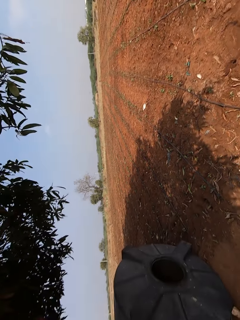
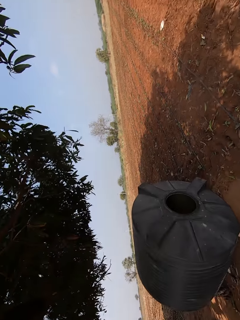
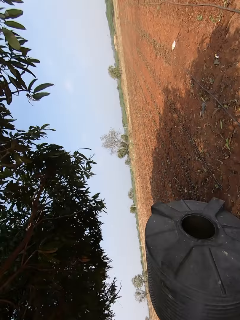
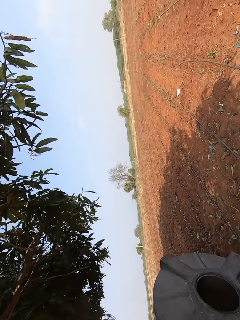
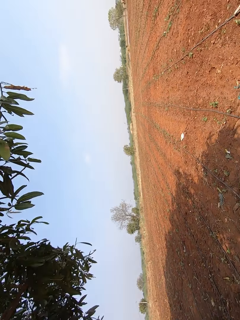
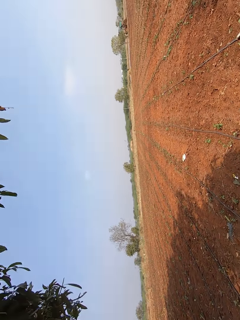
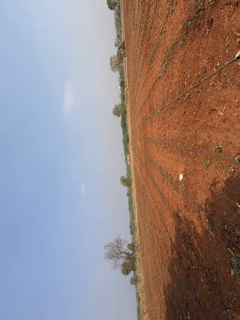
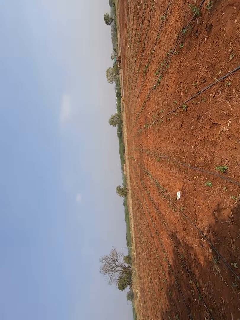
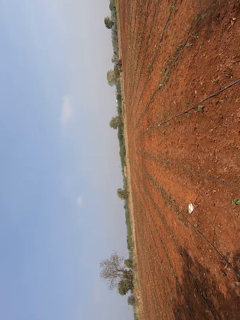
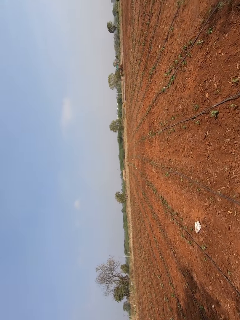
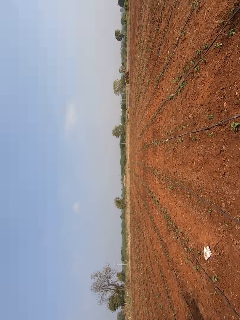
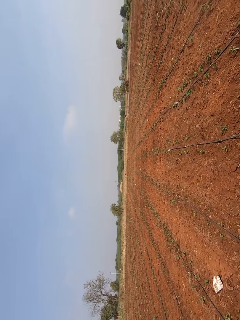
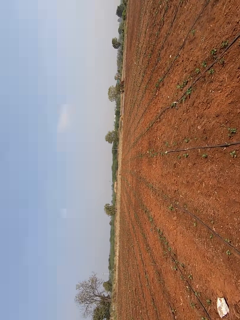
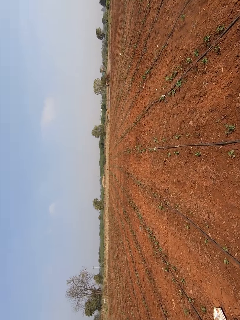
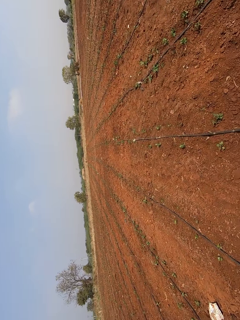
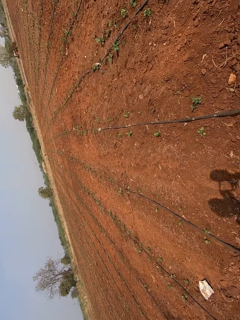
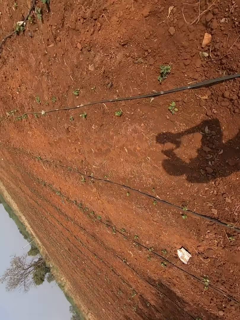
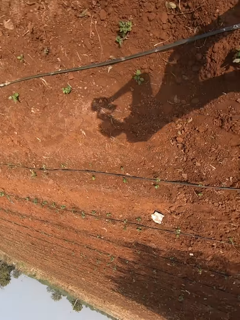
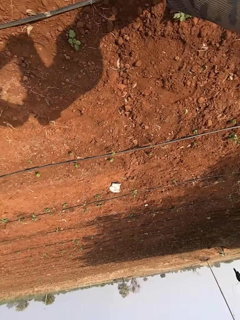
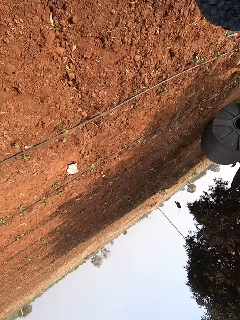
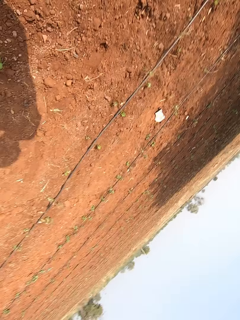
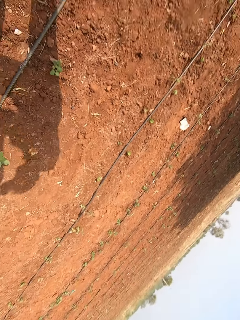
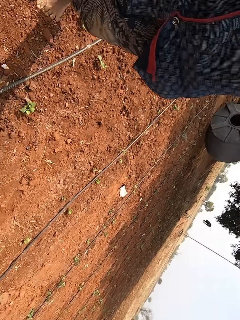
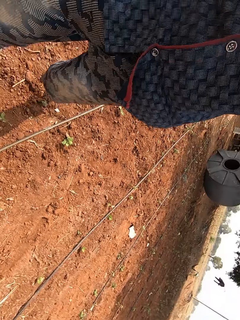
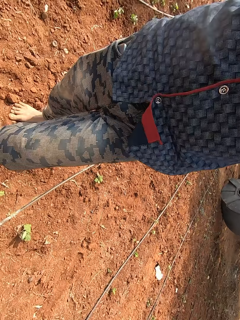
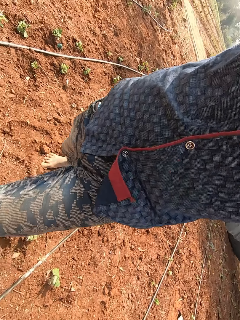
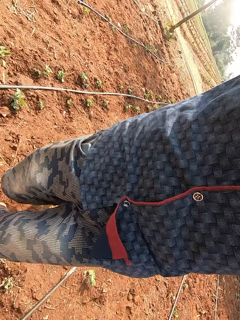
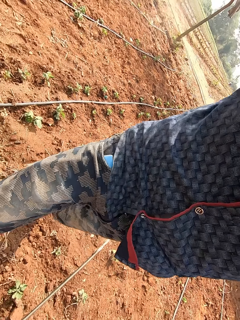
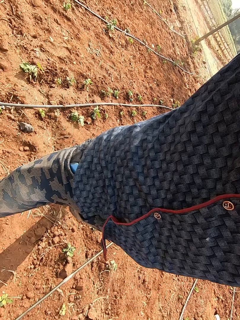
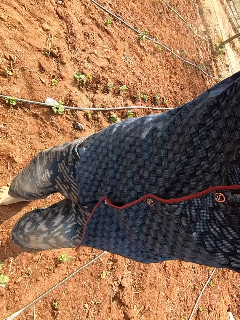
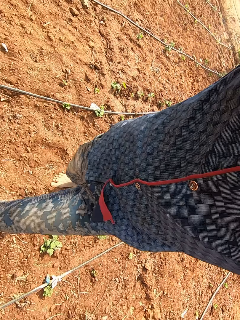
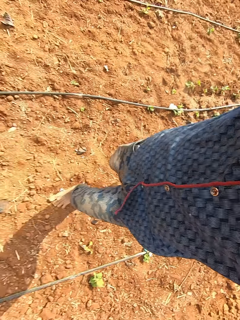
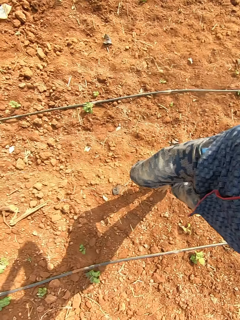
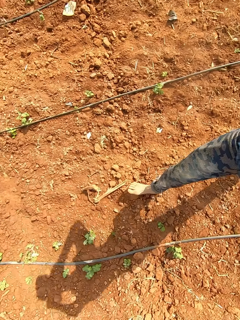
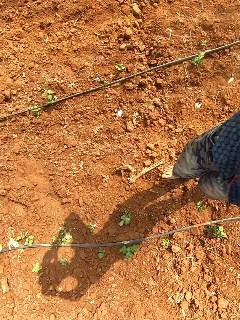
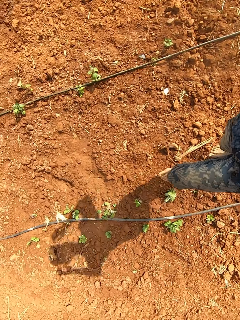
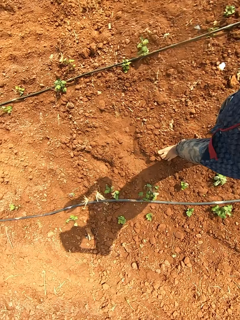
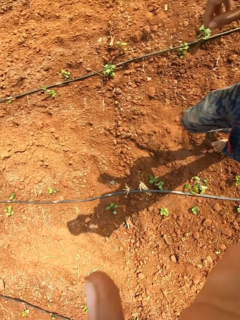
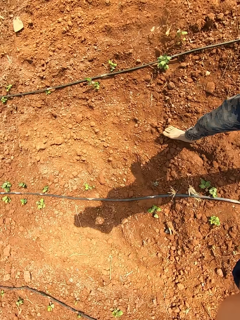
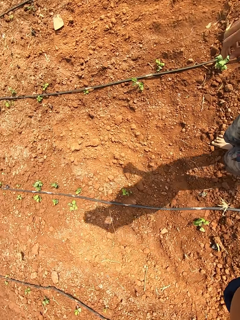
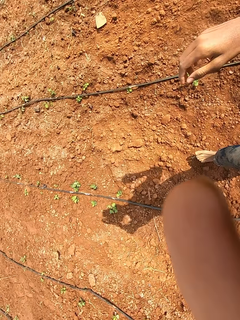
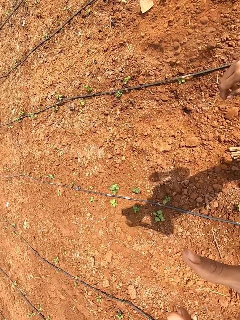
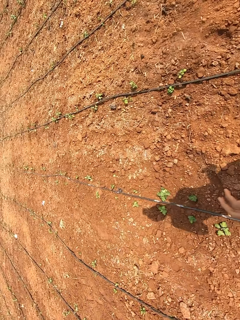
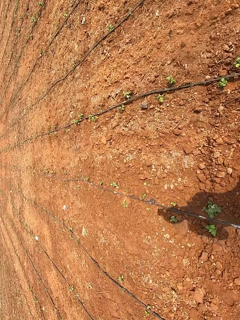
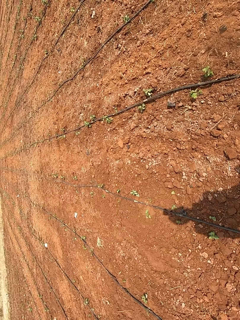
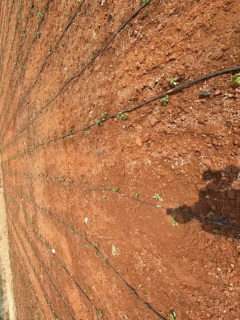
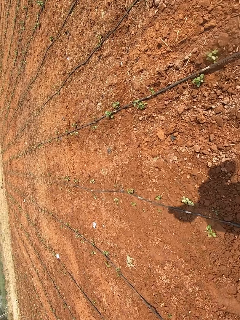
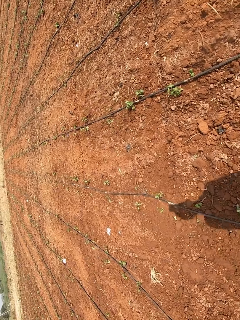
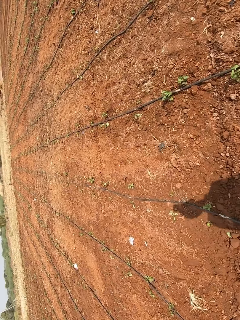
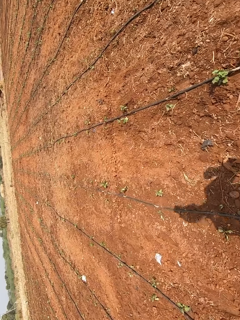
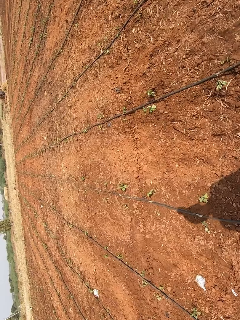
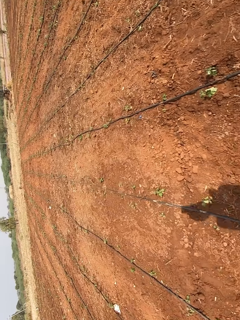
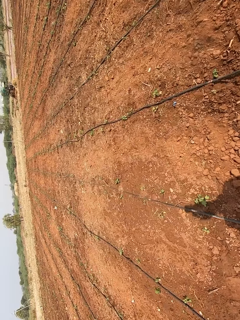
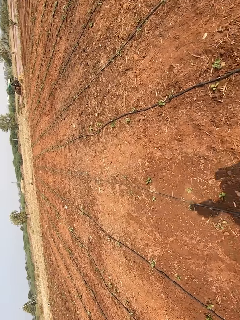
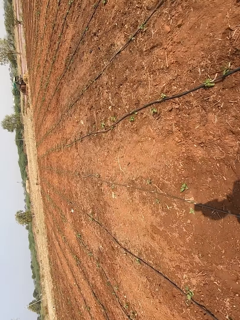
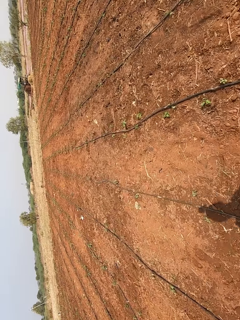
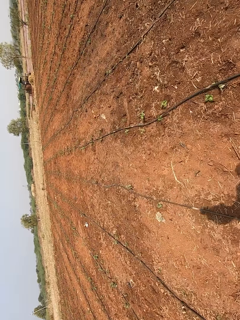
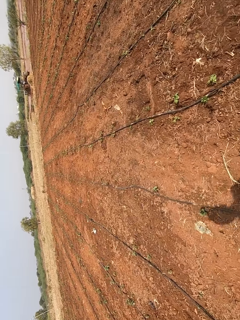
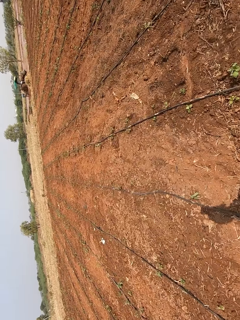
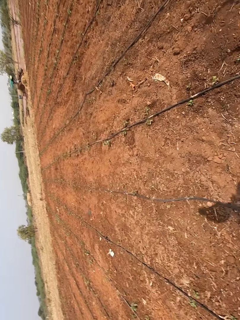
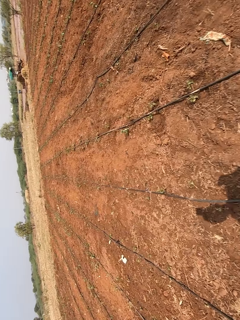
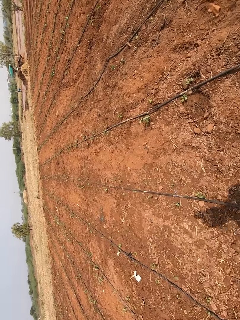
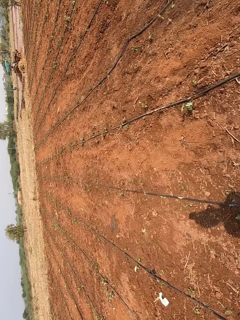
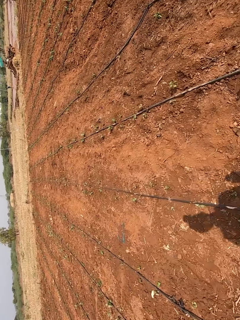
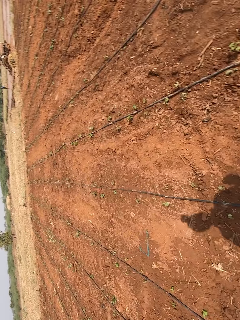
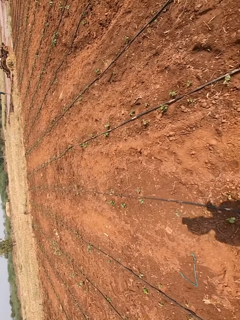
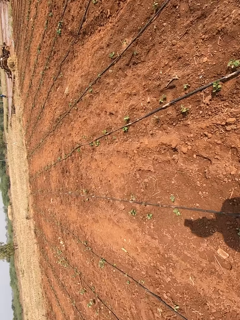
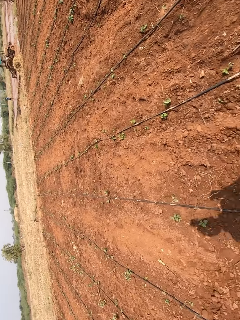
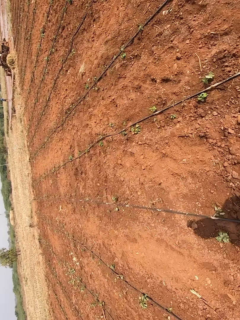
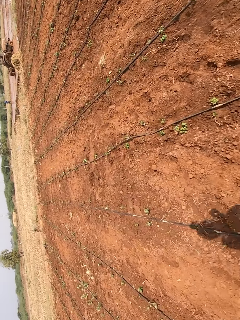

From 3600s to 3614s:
The man runs on the land. The camera wearer runs.

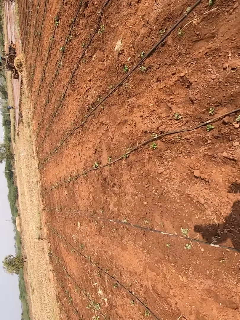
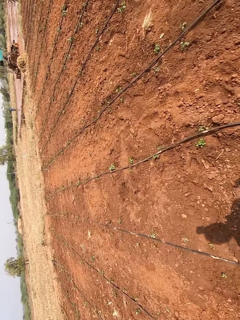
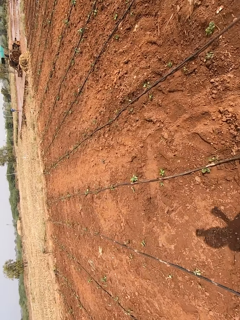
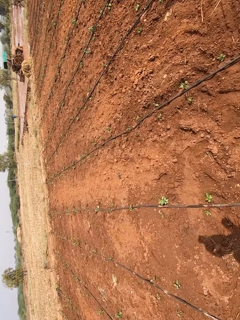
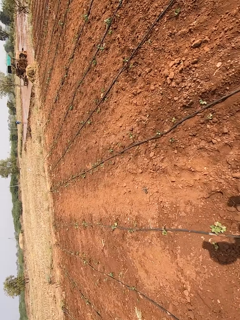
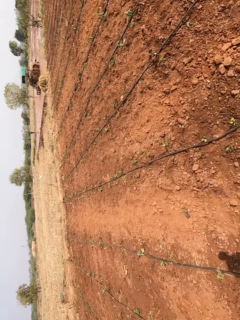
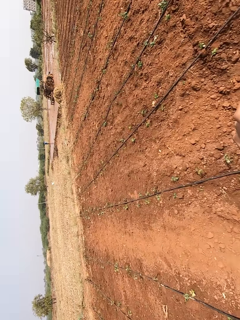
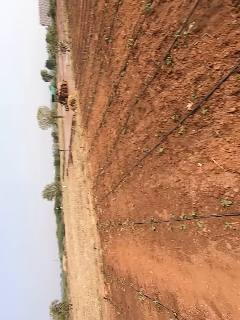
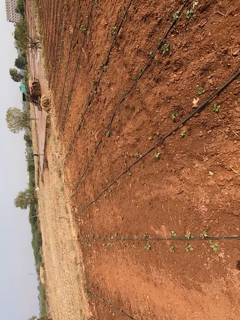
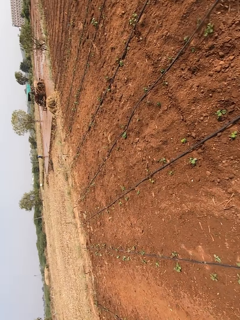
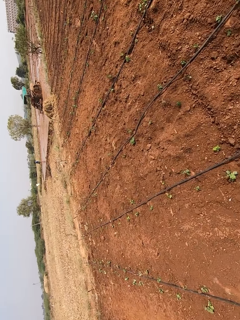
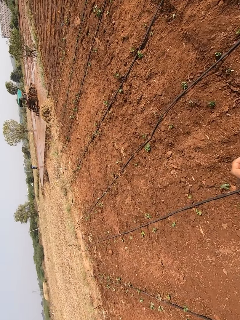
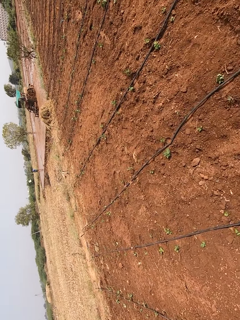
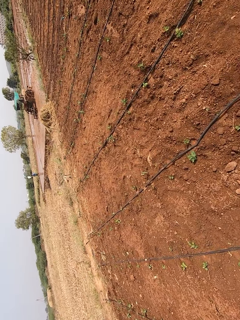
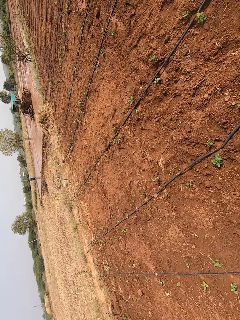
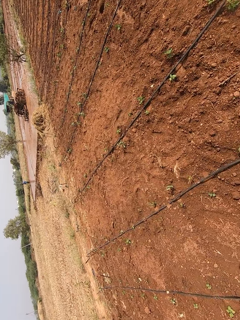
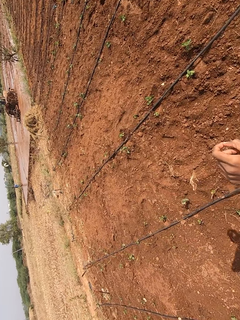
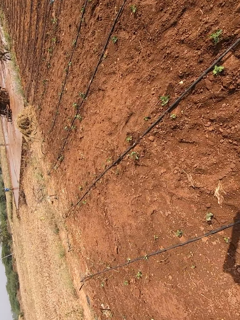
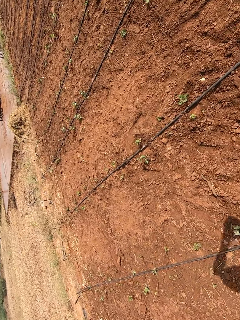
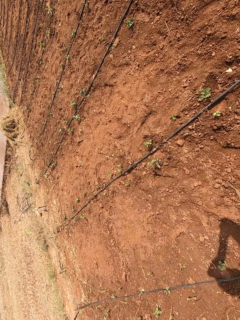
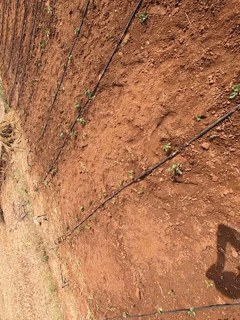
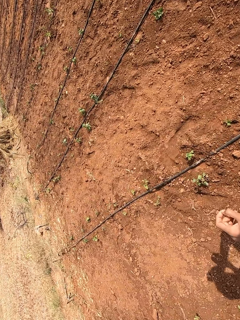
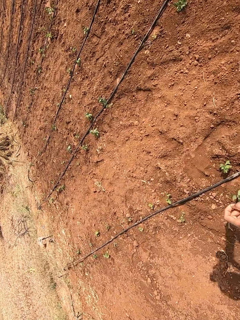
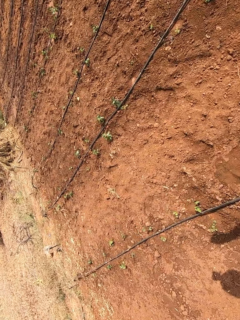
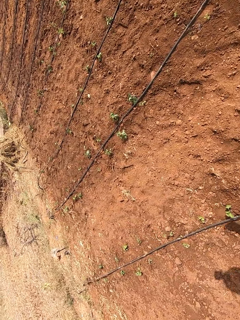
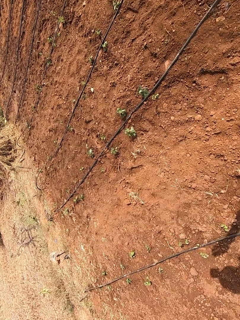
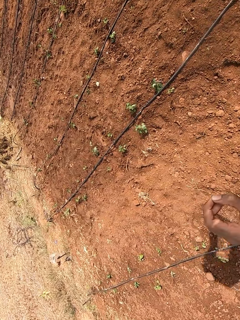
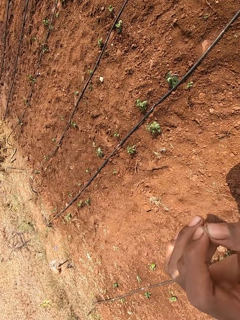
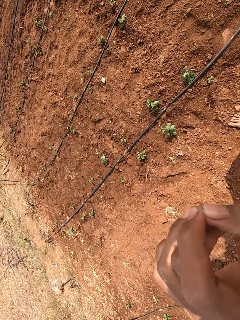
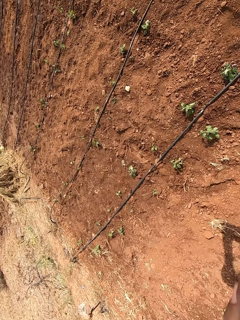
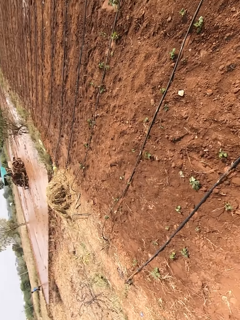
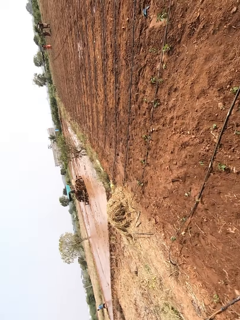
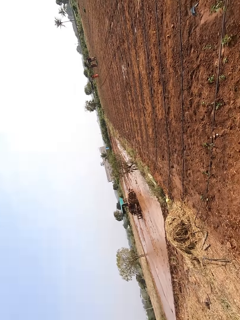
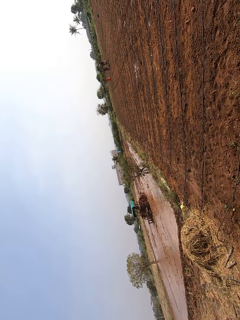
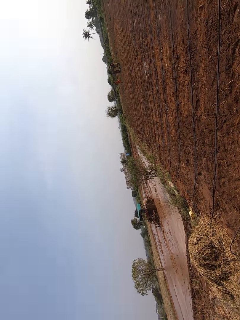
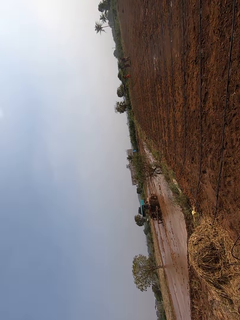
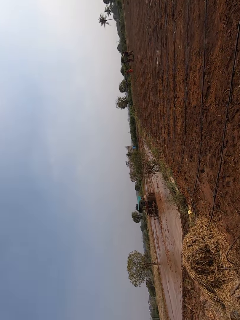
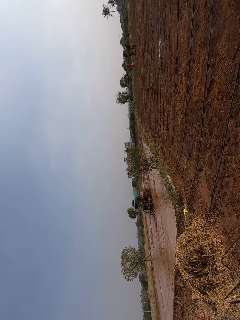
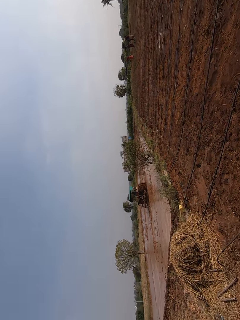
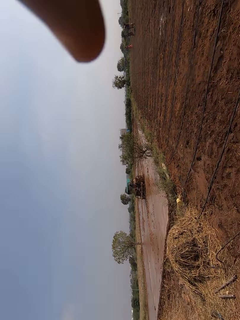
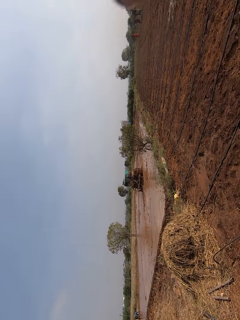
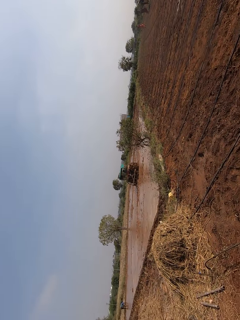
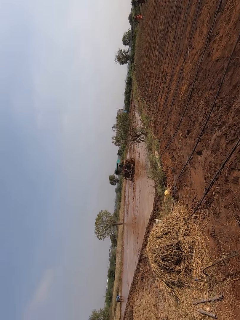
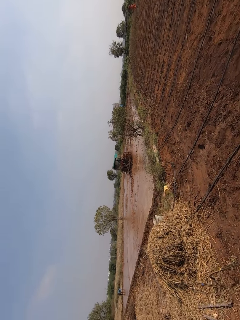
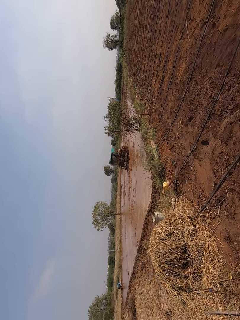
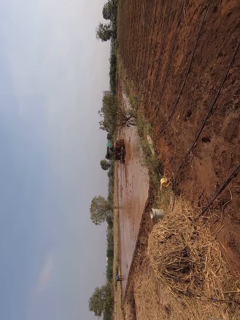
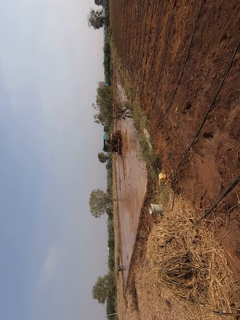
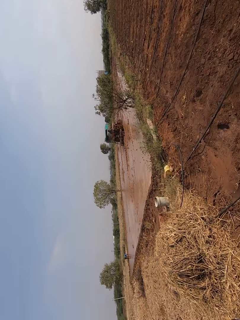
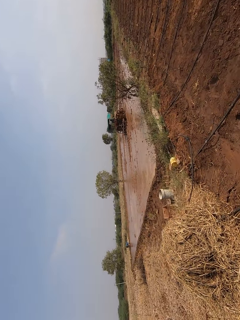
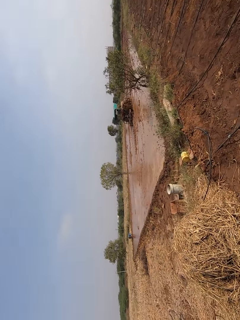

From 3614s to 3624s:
The camera wearer walks on the farm.
